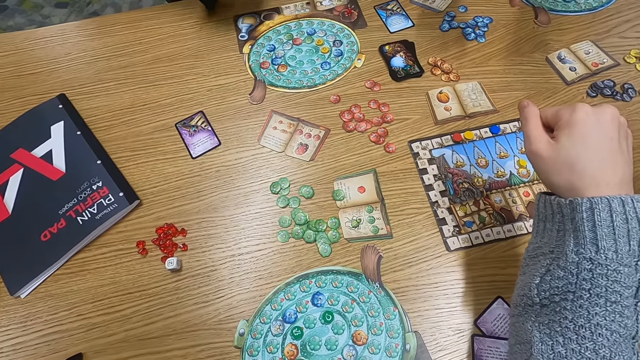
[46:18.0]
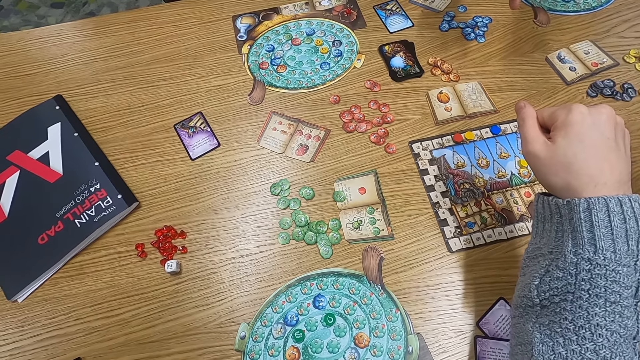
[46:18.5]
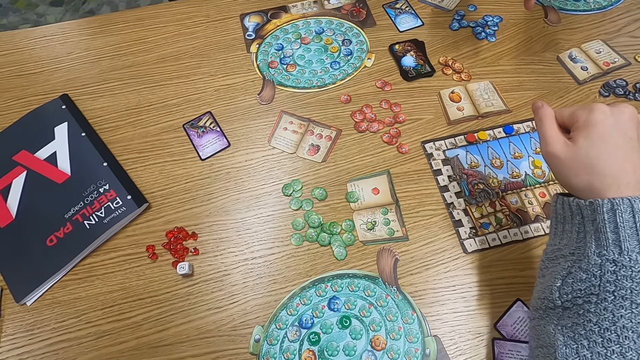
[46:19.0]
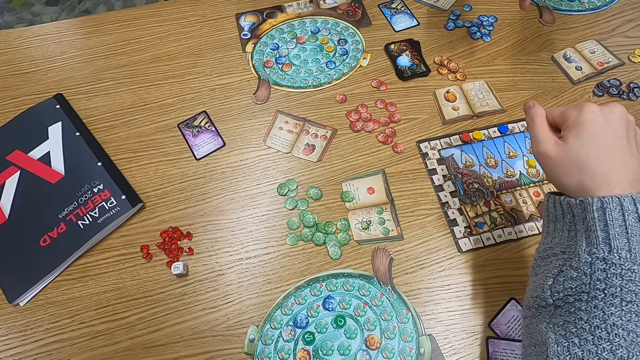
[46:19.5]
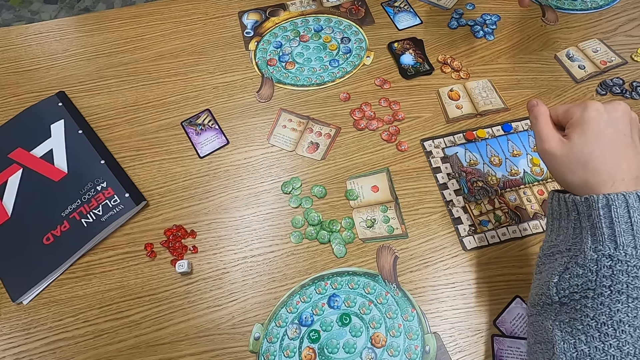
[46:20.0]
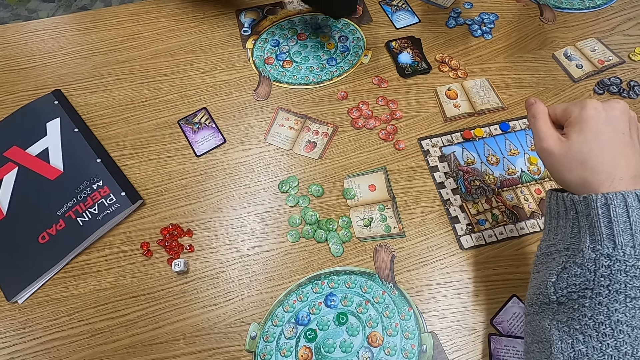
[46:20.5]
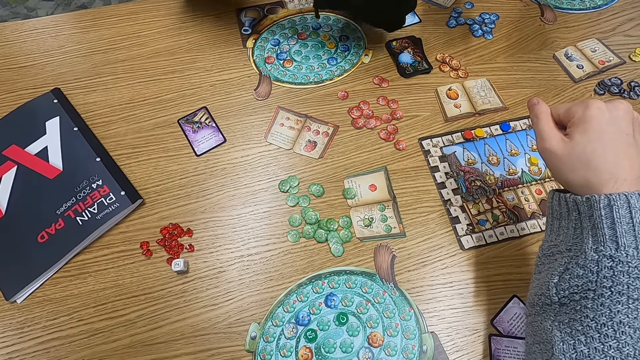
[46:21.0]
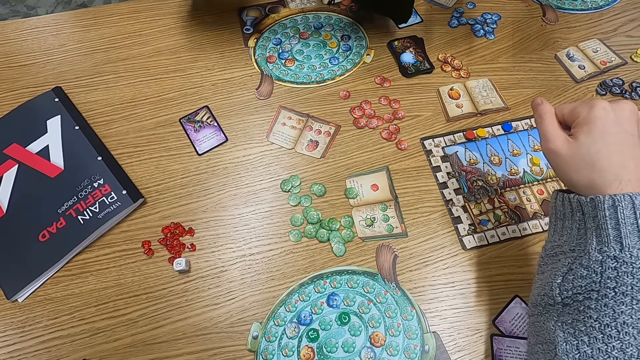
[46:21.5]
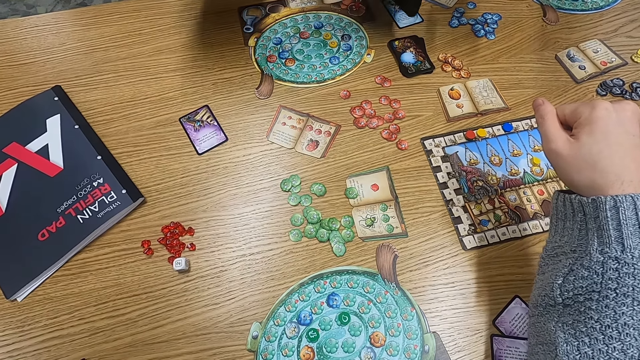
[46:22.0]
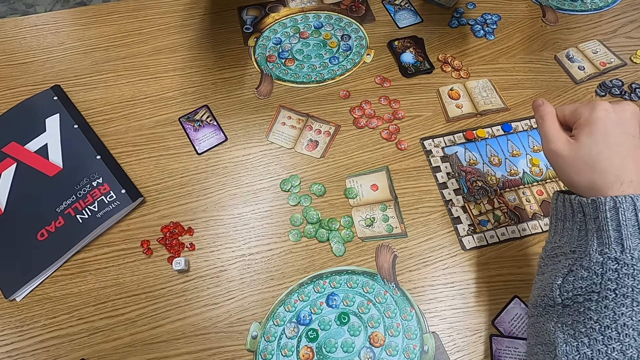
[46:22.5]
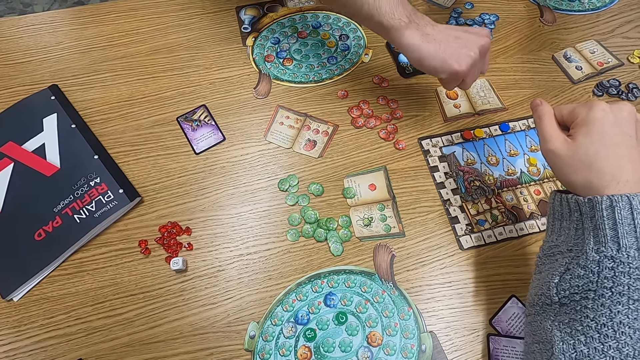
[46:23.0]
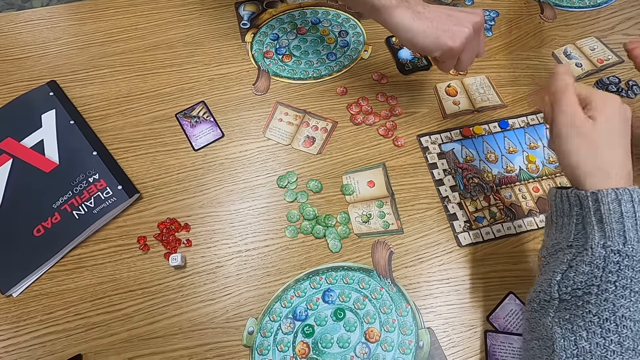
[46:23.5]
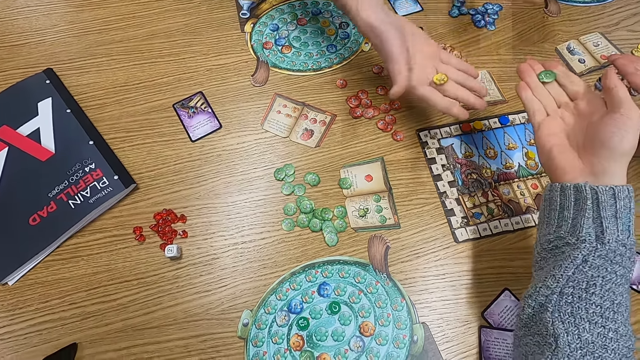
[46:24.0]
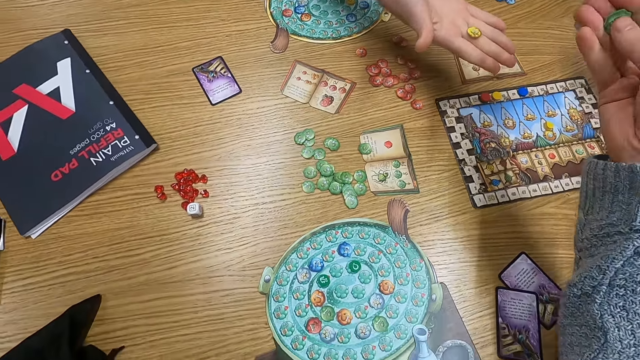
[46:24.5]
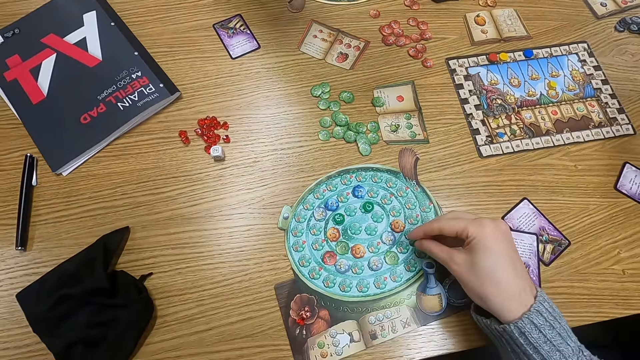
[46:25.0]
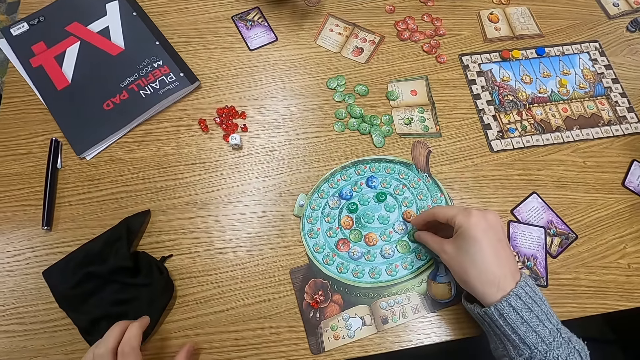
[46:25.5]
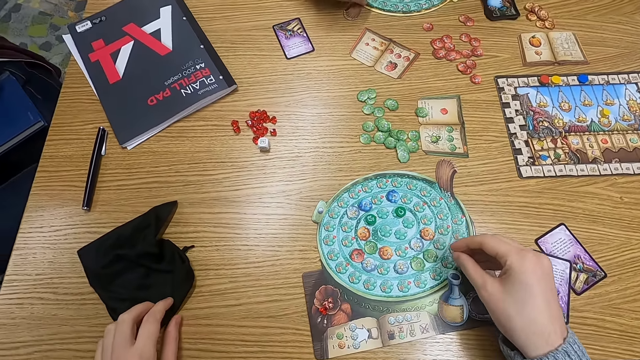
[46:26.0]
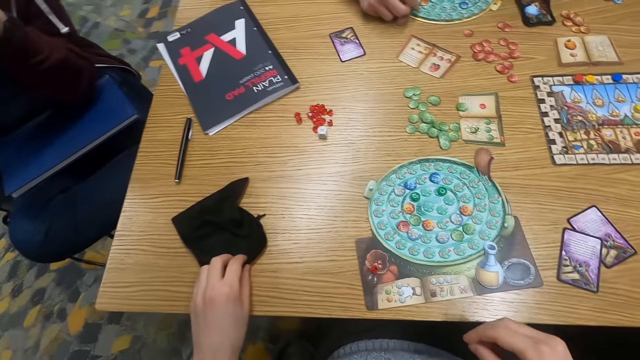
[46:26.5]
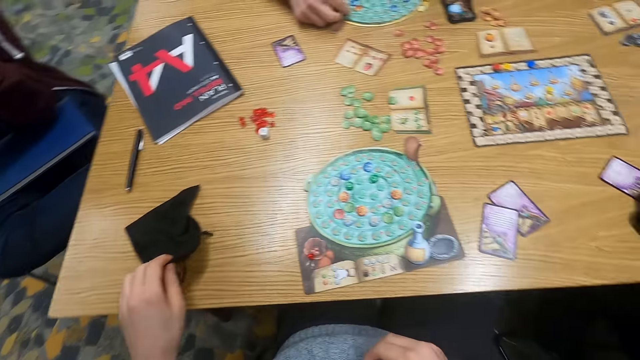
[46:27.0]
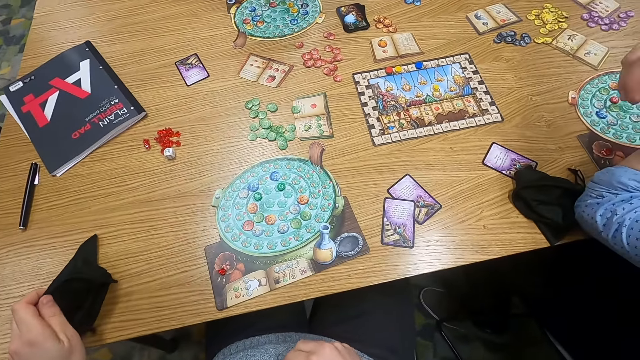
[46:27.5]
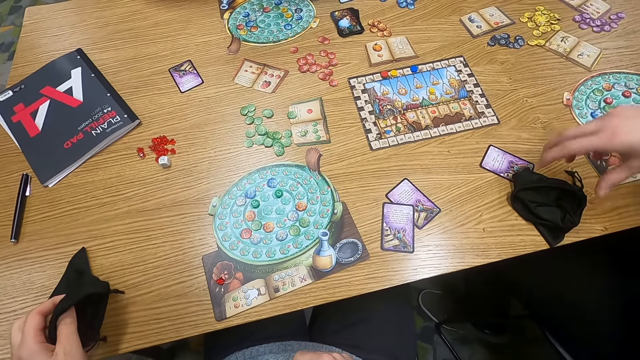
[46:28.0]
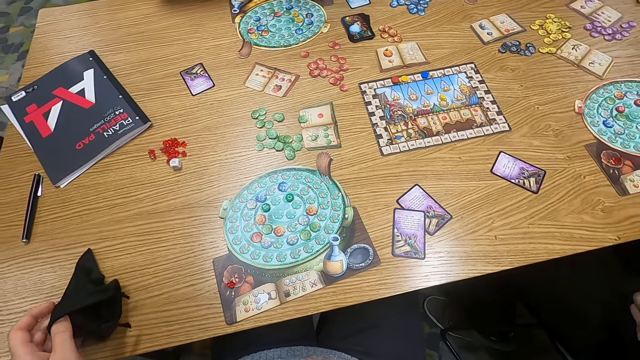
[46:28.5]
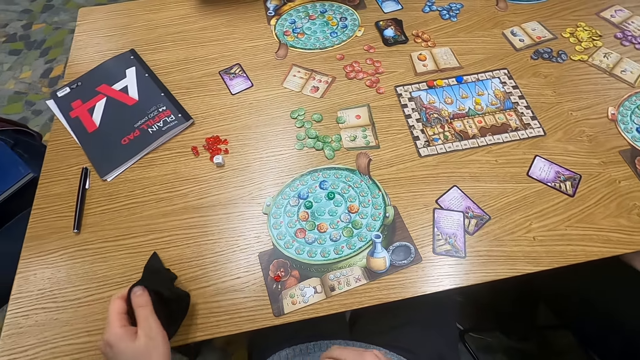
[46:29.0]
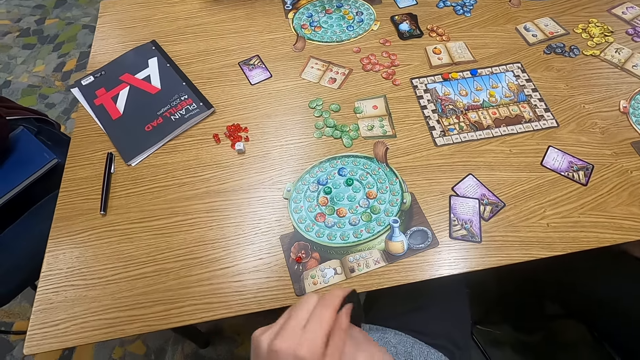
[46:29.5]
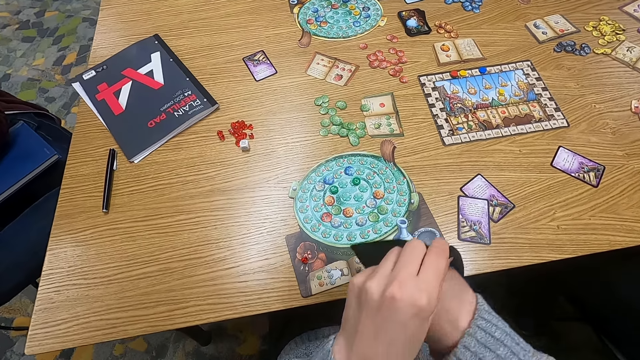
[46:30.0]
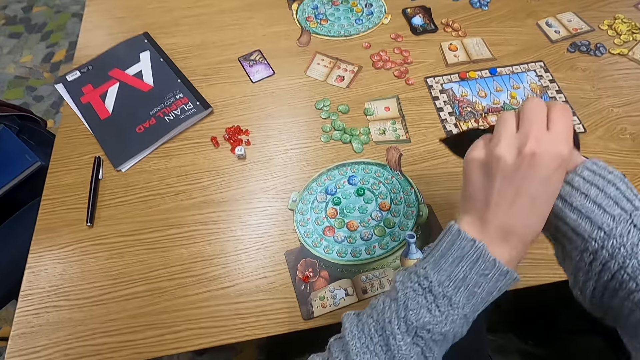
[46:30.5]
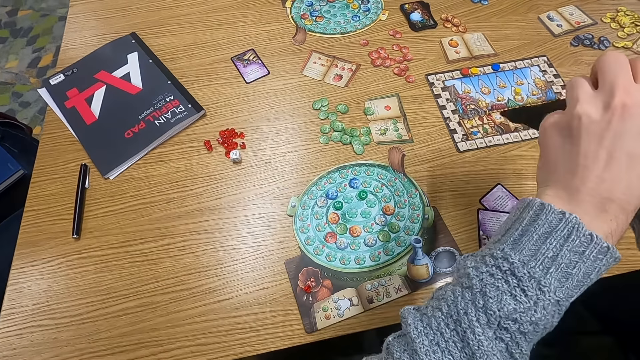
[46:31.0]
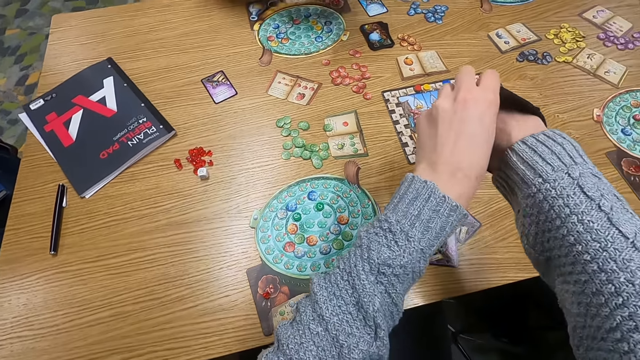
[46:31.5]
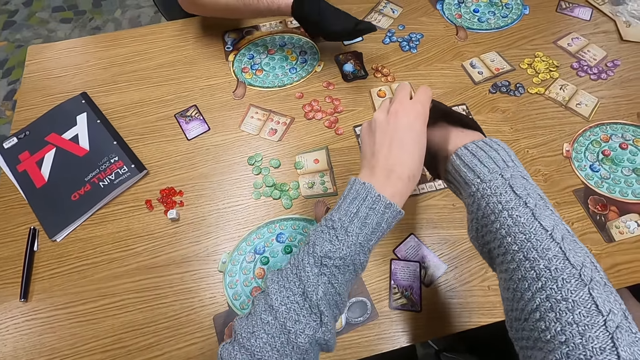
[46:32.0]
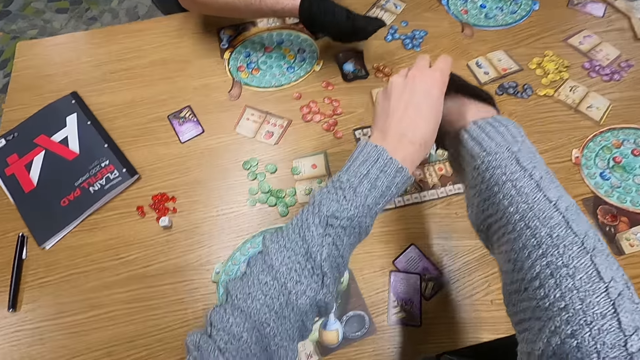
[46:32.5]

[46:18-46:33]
A man puts his hand in a bag. The man stretches his hand and unfolds his hand. The camera wearer unfolds his hand. He plays a game. The man plays a game. Another man picks up a bag. The camera wearer picks up the bag. He shakes dice in the bag.

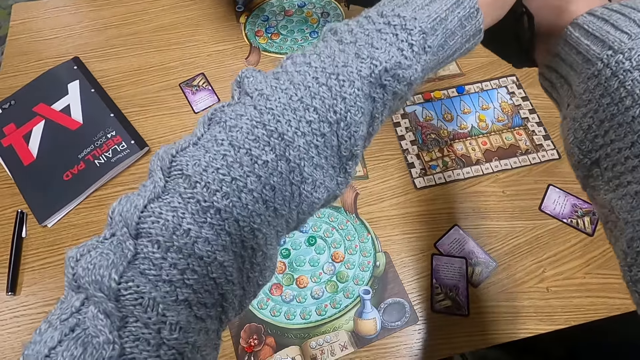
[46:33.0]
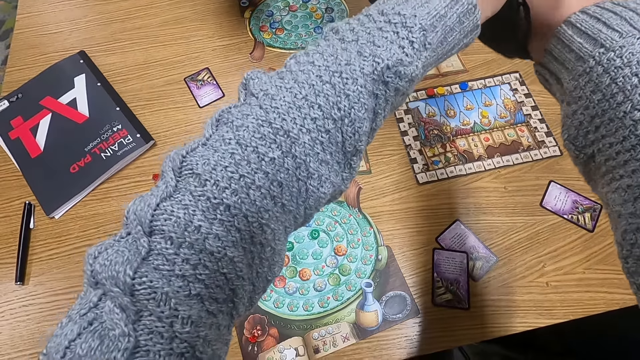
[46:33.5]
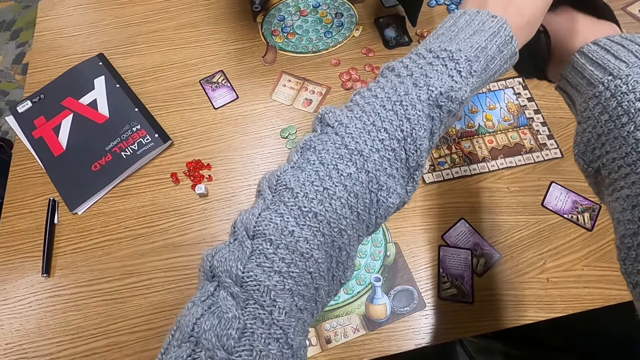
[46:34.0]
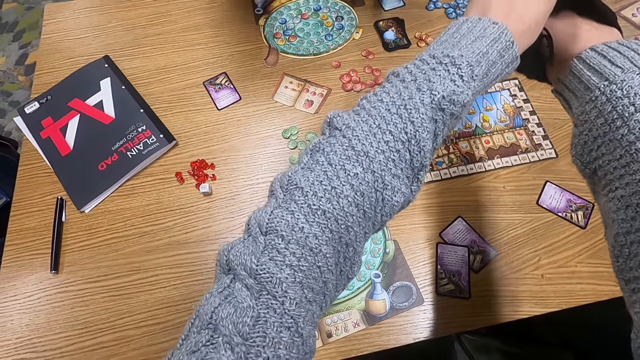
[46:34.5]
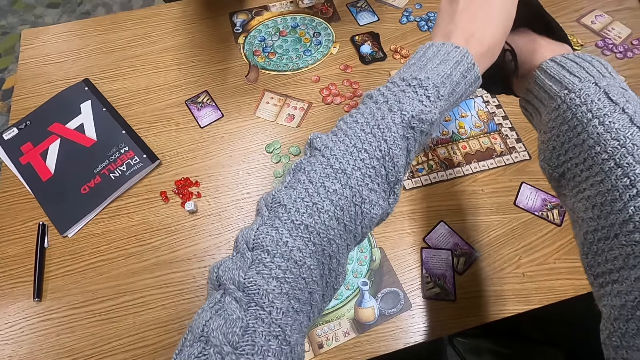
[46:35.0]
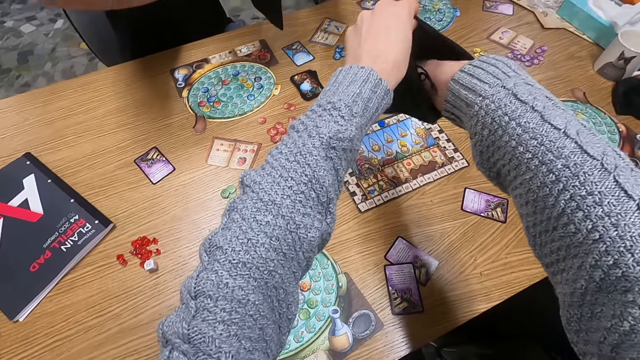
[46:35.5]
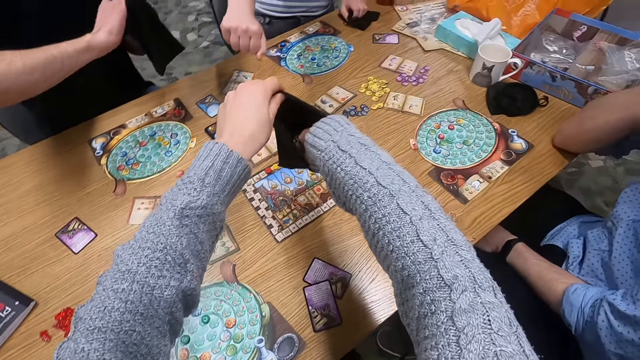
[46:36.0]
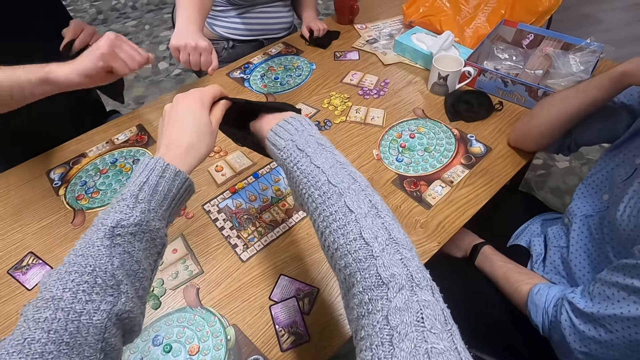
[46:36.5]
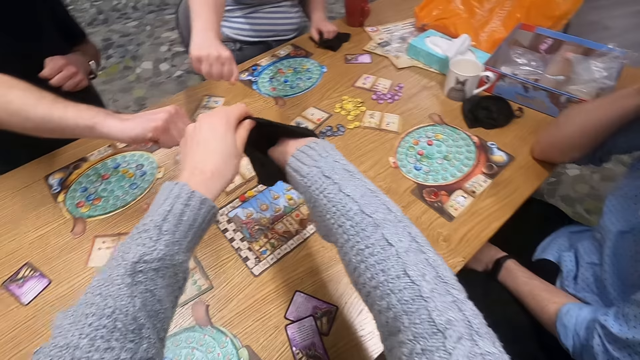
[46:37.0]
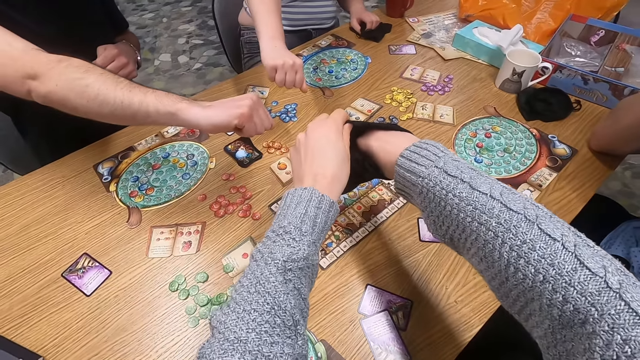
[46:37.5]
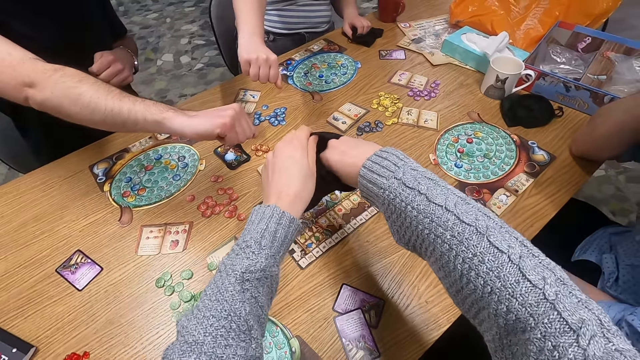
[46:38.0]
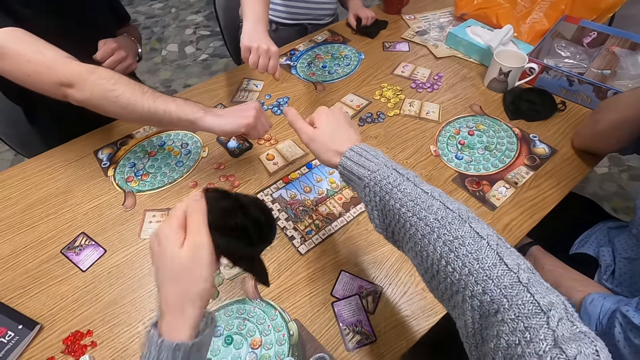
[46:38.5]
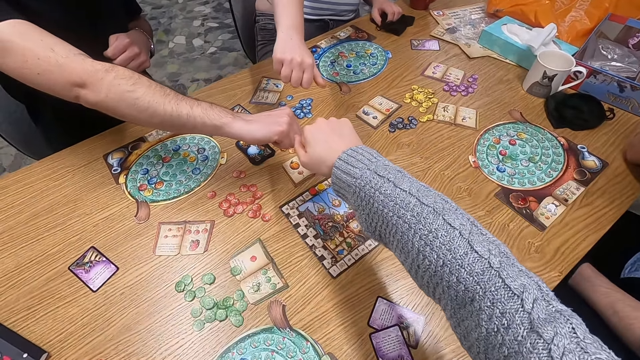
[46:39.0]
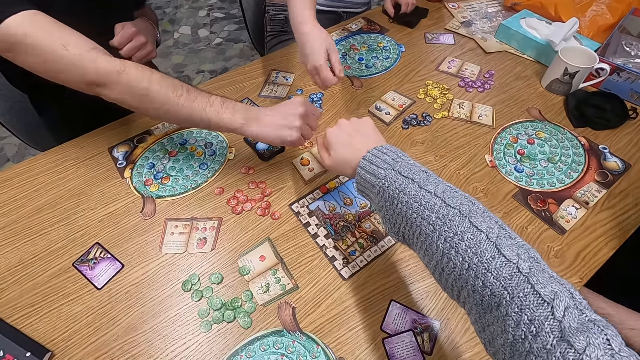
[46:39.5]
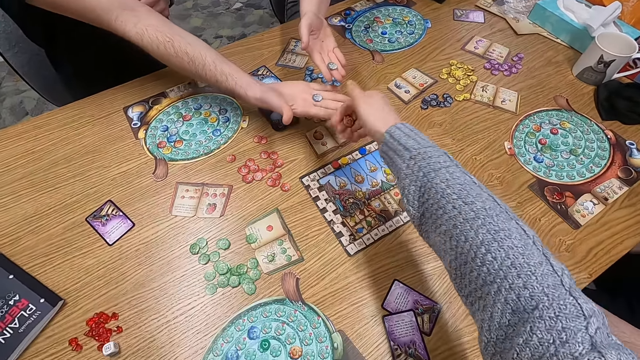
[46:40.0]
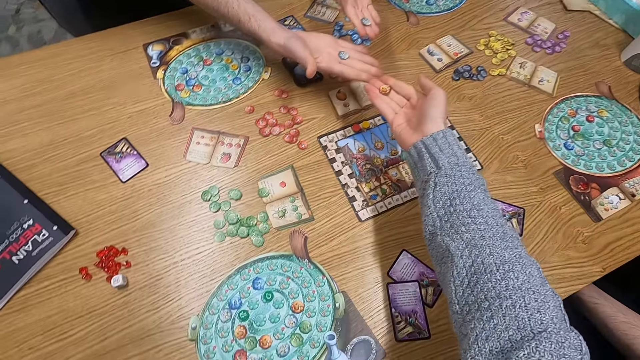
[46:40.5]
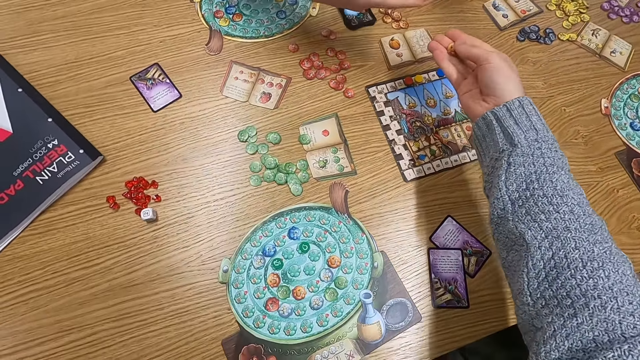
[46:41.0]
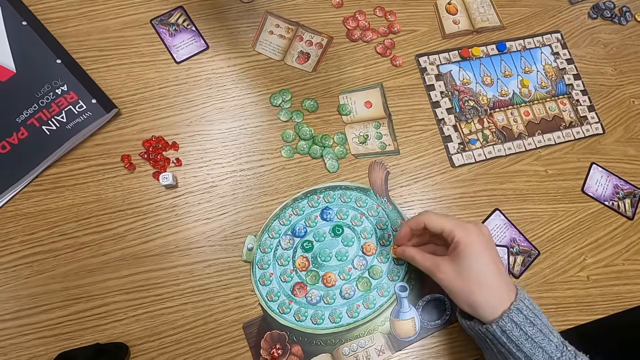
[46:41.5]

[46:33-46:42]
A woman stretches her hand. A man stretches his hand. The camera wearer stretches her hand. The woman unfolds her hands. The man unfolds his hands. A person holds dice. Another person holds dice. The camera wearer holds a dice. She unfolds her hand.
